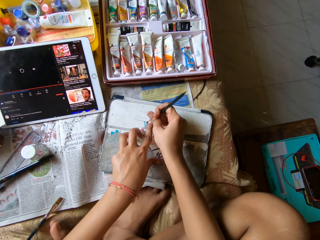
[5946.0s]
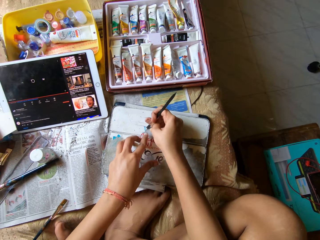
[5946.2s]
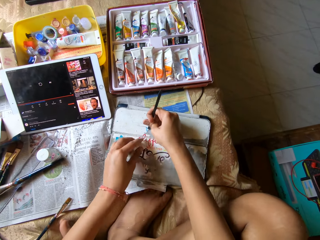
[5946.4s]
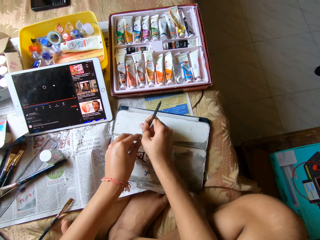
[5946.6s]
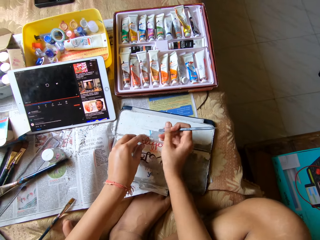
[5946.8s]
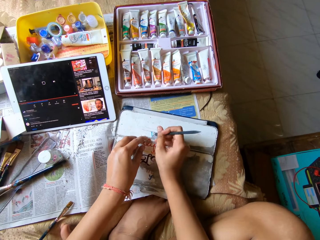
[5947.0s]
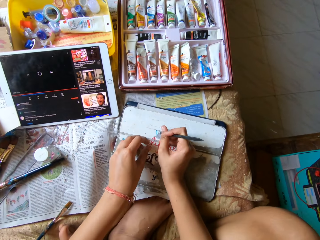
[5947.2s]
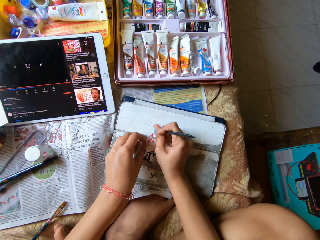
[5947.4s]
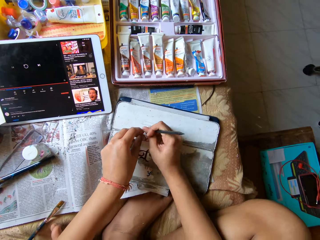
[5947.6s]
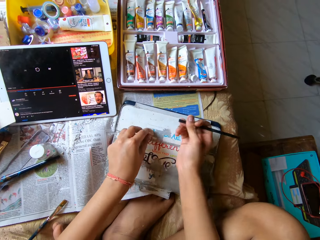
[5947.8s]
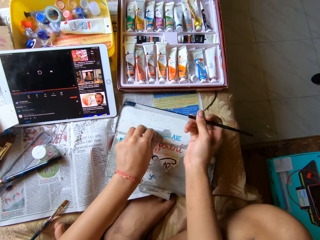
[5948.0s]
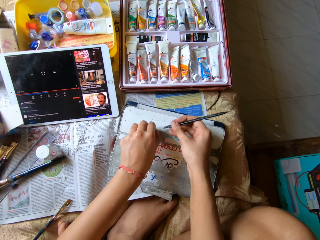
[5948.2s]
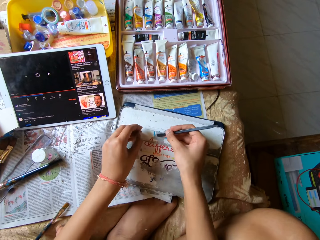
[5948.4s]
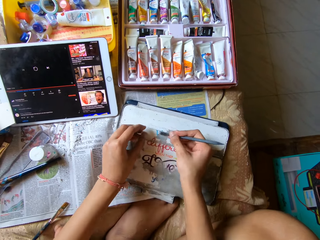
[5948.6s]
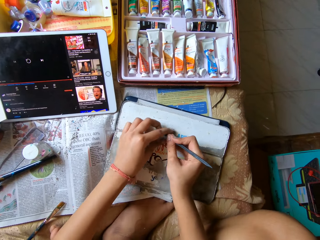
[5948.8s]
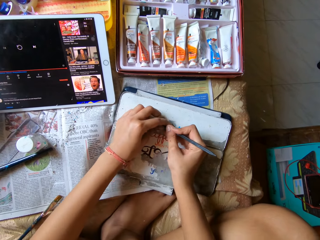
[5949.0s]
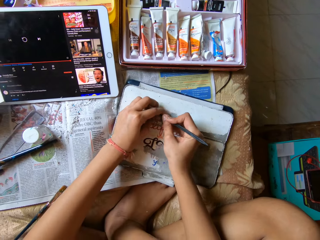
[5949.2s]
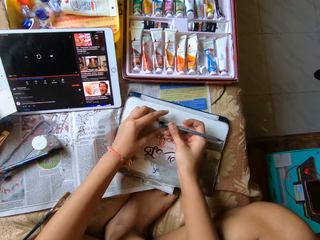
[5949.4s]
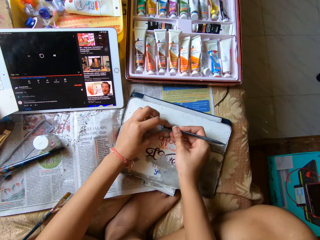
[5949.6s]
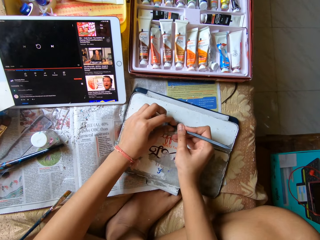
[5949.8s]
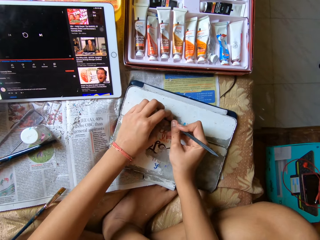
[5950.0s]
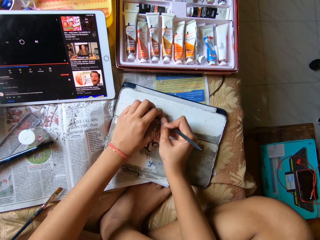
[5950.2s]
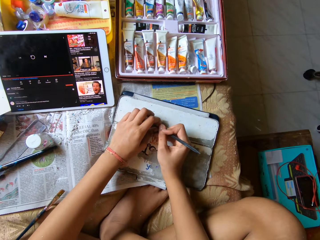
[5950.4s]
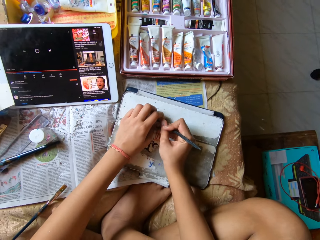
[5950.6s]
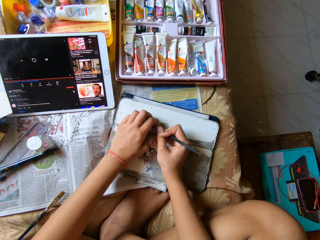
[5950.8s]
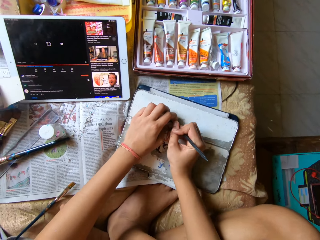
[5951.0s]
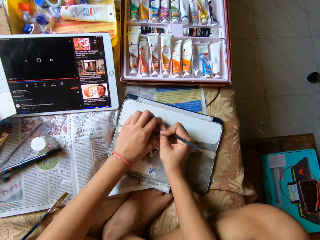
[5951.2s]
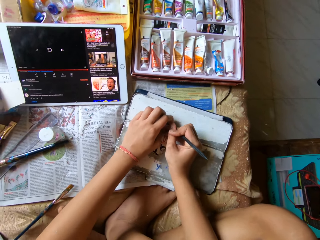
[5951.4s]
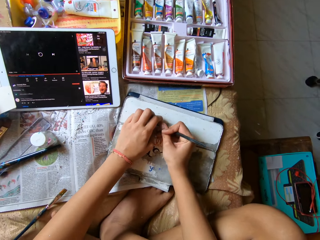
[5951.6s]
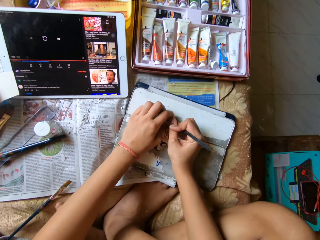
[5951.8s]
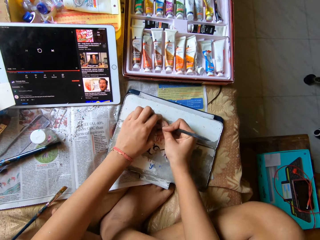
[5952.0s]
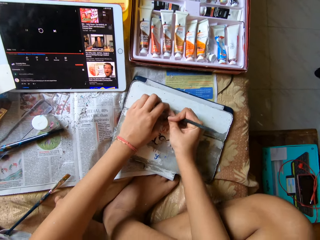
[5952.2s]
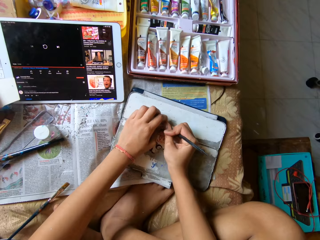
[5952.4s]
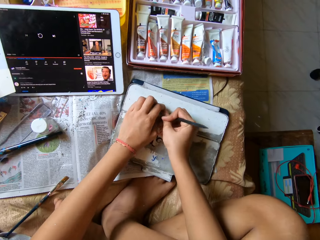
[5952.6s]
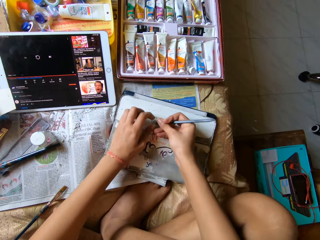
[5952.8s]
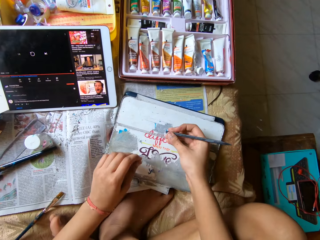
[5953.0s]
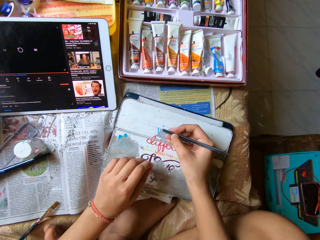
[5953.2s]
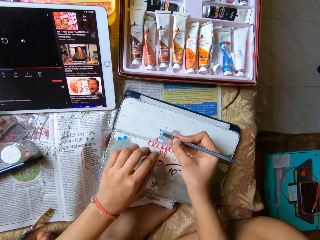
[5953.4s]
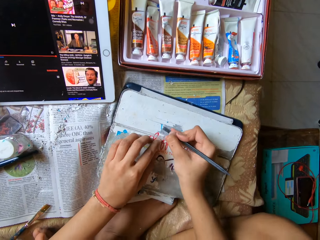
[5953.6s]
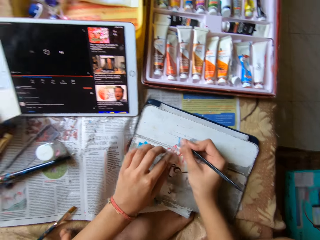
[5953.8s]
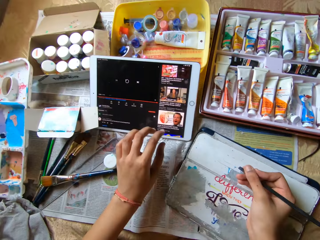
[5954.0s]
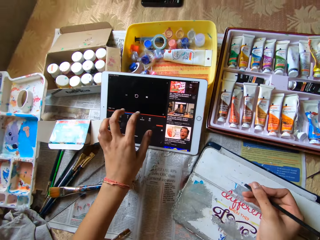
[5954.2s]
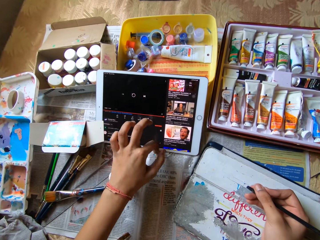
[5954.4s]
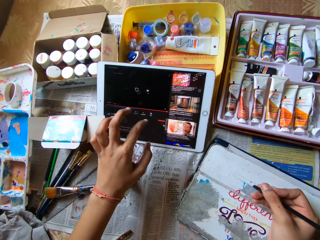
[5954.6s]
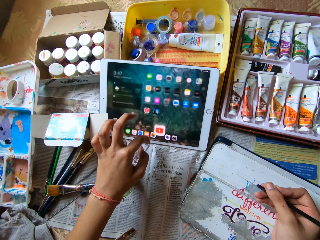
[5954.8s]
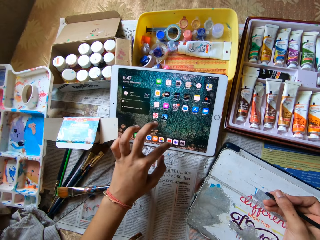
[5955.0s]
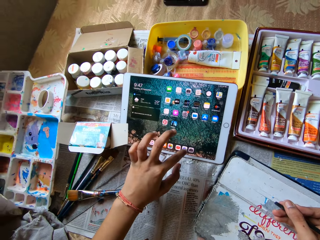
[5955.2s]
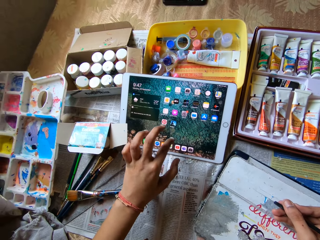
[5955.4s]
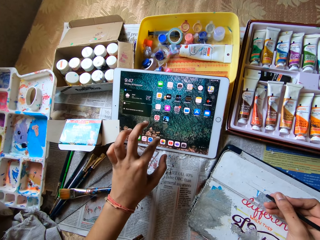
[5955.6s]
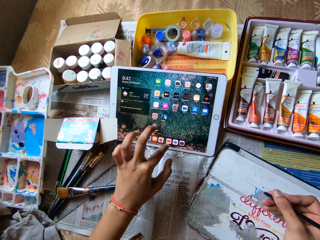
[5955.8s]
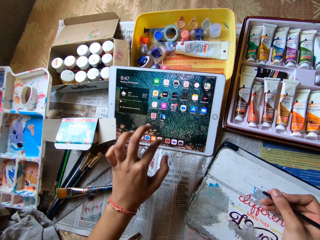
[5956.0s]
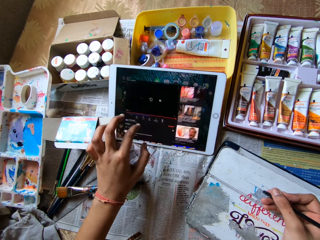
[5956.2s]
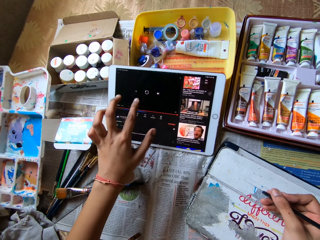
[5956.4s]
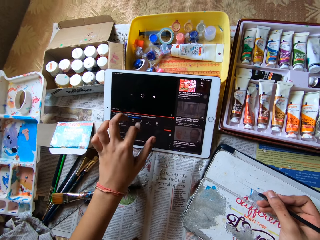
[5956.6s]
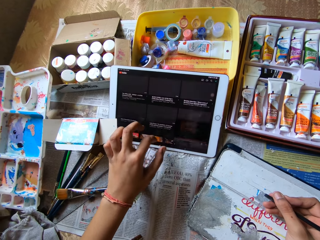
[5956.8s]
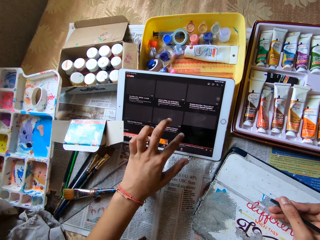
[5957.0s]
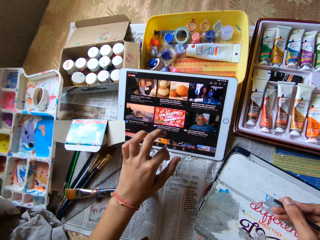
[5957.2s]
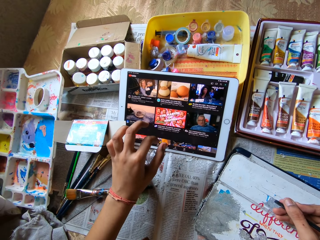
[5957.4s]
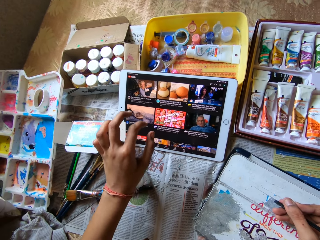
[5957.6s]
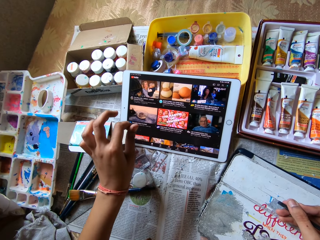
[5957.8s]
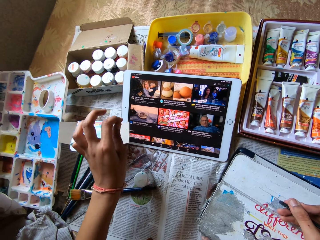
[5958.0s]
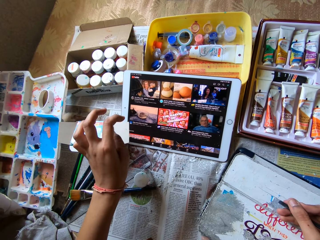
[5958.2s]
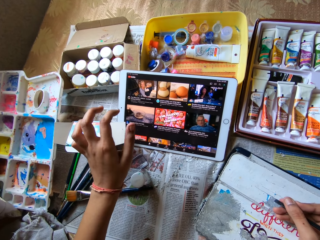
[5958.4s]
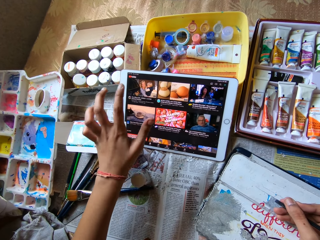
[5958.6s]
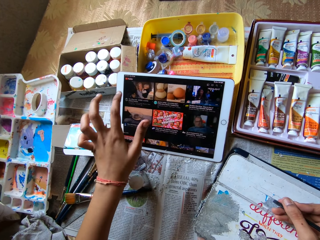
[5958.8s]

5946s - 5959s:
The camera wearer operates a tablet with her left hand.

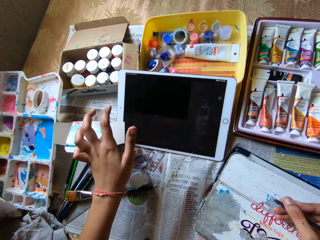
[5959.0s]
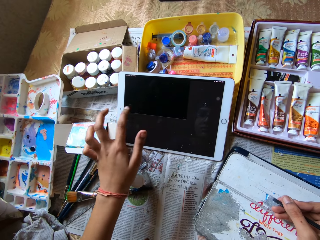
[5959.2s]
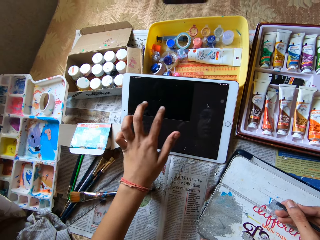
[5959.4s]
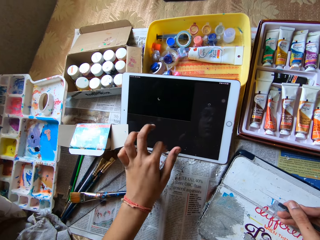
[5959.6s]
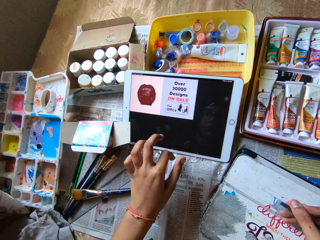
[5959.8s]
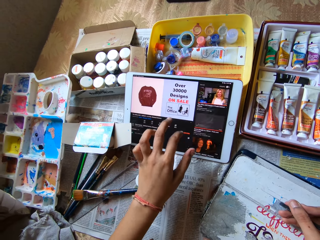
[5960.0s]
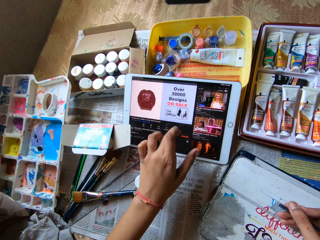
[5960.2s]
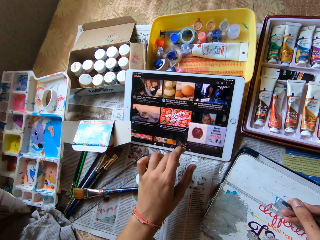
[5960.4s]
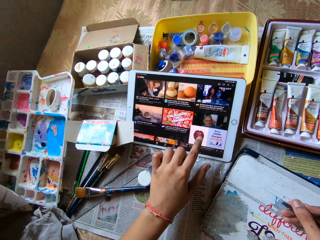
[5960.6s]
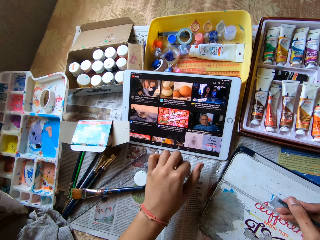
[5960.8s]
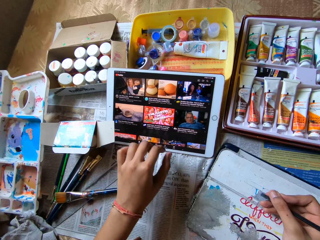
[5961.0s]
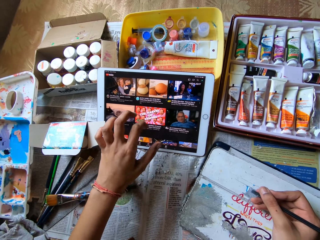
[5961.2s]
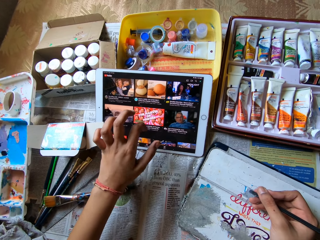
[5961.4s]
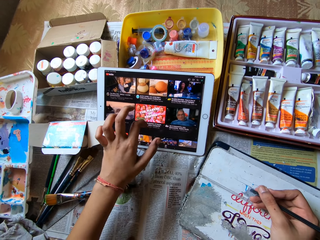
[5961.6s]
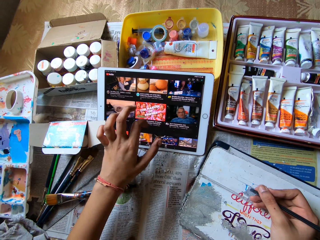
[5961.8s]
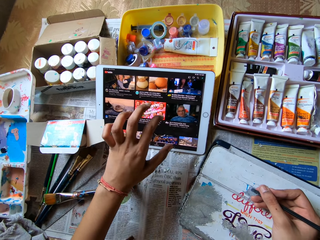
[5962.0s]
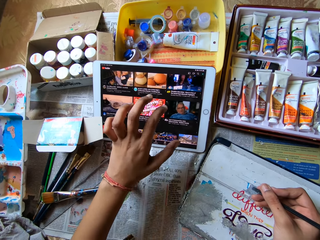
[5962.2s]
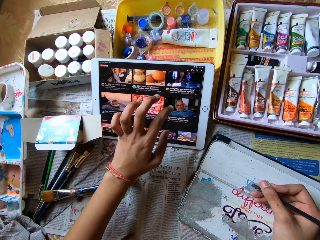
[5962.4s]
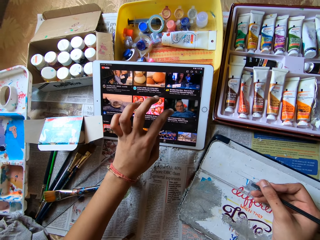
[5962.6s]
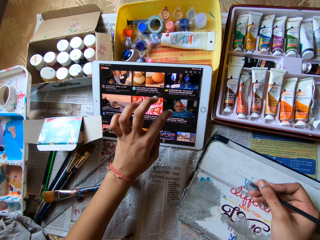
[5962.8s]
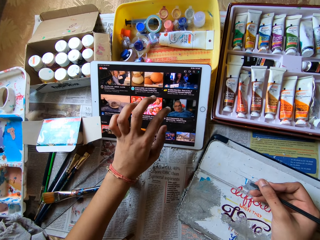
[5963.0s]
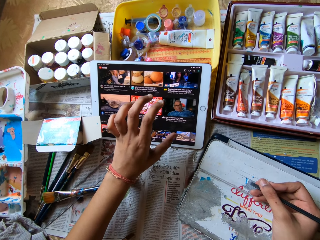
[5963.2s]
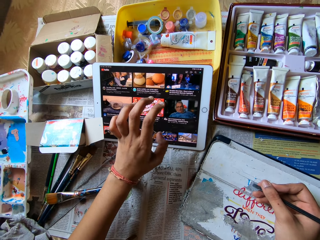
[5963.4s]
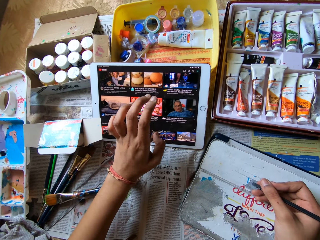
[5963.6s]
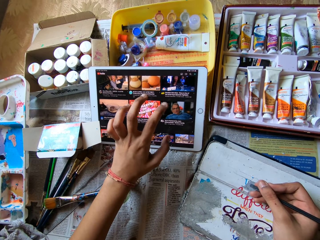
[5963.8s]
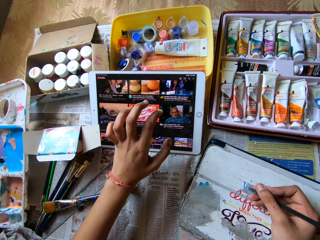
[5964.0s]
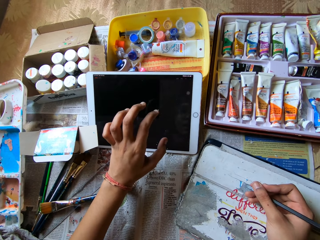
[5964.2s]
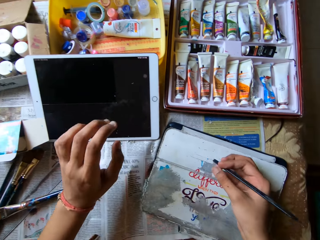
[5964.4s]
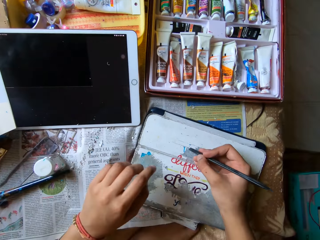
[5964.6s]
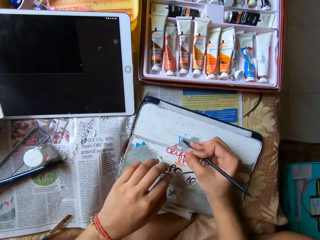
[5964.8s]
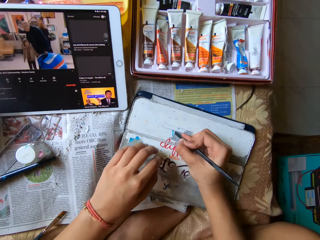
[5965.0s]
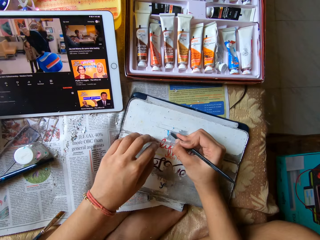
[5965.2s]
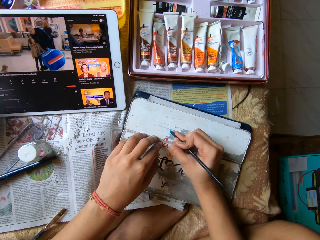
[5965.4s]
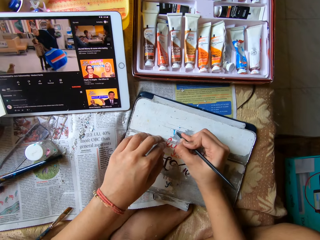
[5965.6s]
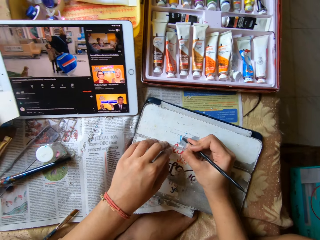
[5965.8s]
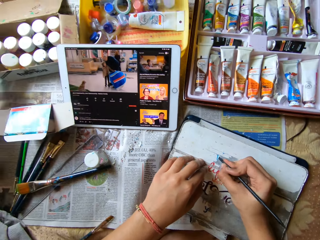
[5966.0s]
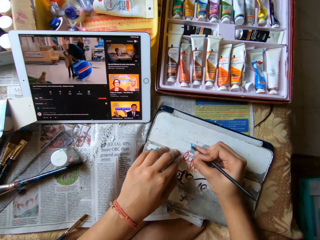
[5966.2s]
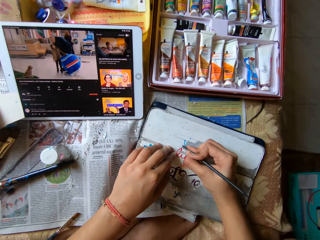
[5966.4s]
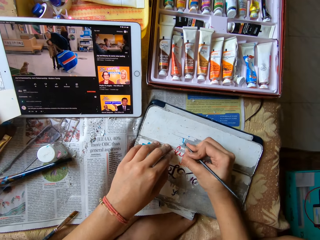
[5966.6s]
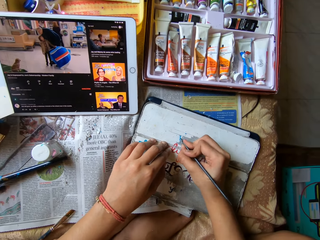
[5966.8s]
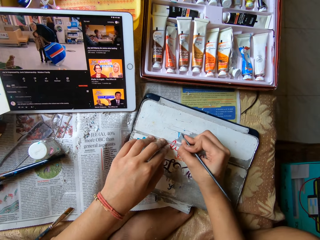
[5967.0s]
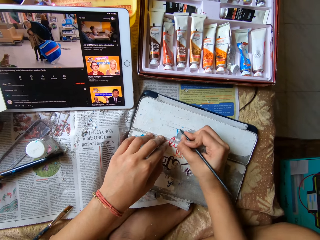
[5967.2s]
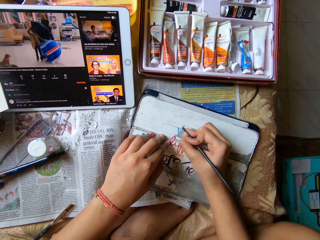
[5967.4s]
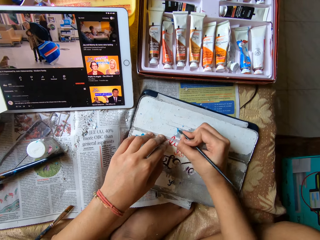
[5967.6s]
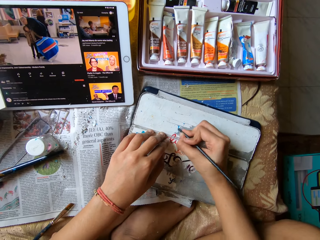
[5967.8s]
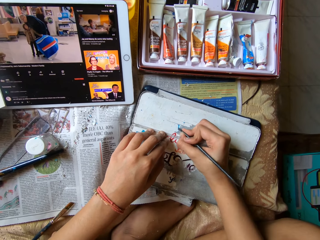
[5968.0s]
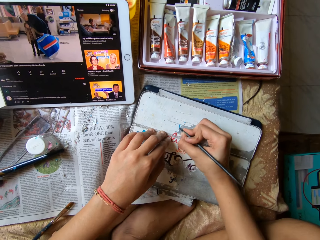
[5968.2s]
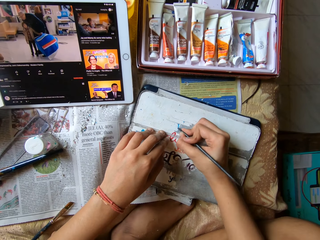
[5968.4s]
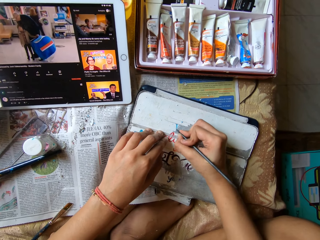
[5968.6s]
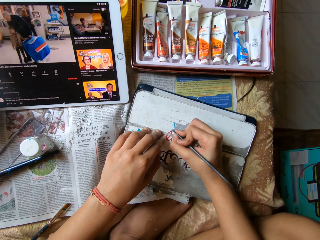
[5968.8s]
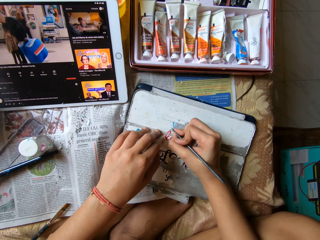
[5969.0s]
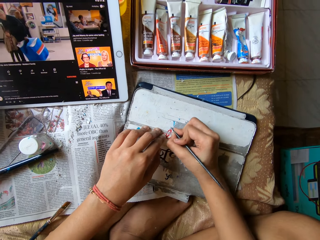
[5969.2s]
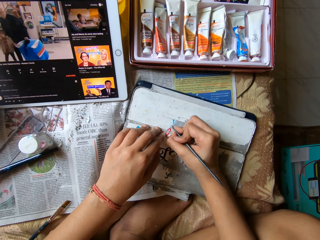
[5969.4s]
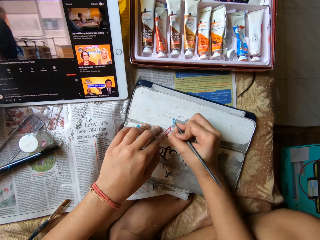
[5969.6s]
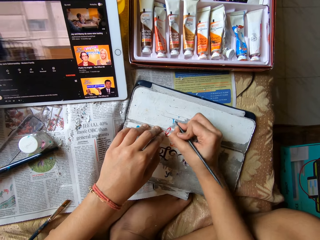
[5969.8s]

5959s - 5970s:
The camera wearer holds the phone case with her left hand. She scrapes the phone case with the color pen in her right hand. She removes paint.
